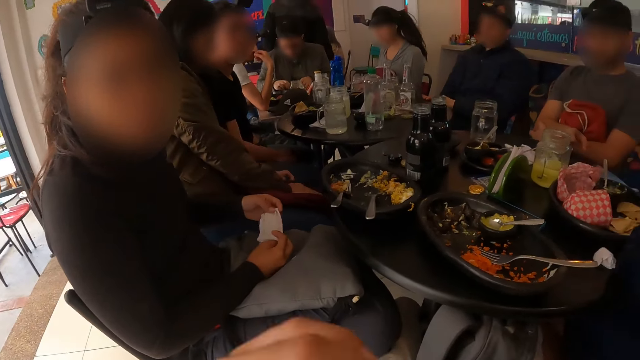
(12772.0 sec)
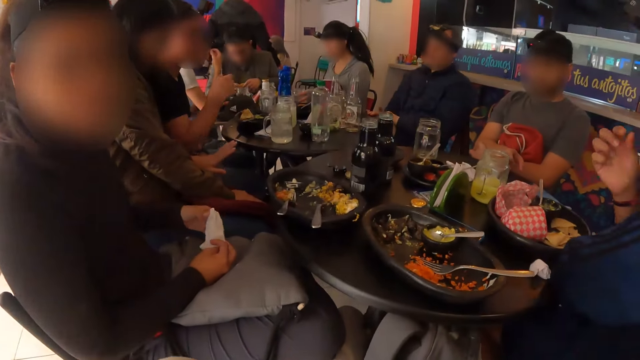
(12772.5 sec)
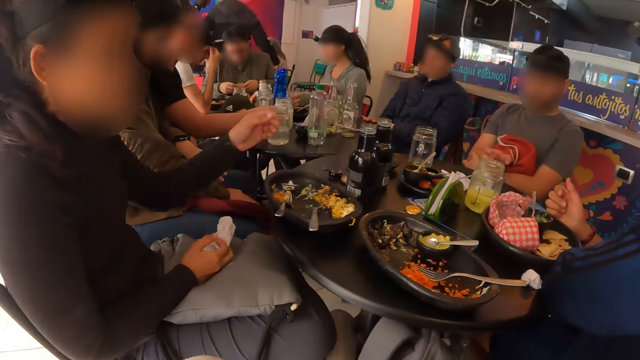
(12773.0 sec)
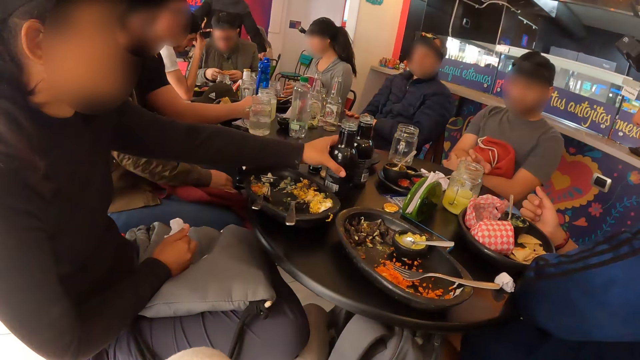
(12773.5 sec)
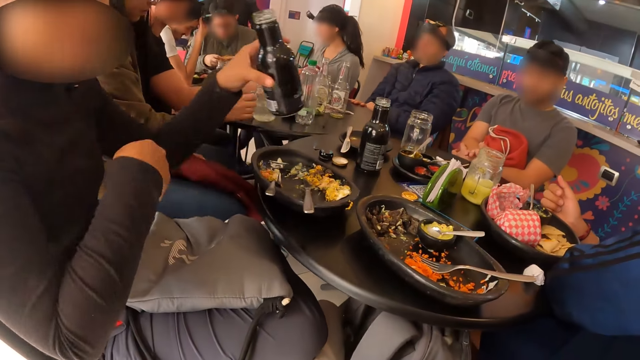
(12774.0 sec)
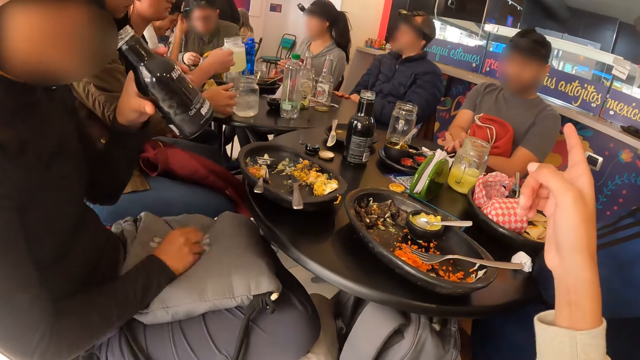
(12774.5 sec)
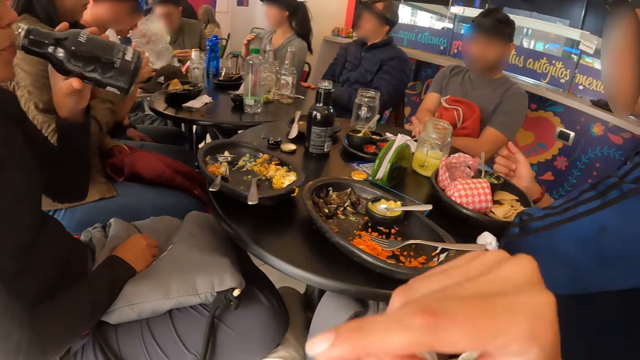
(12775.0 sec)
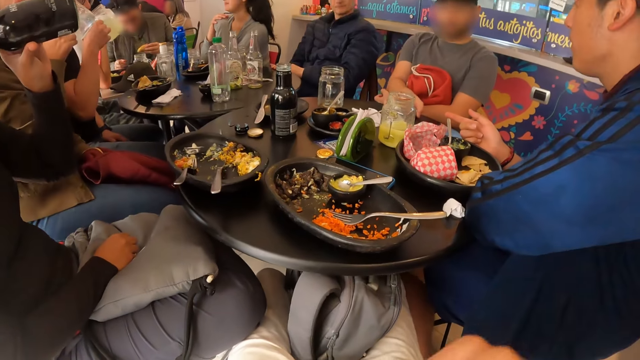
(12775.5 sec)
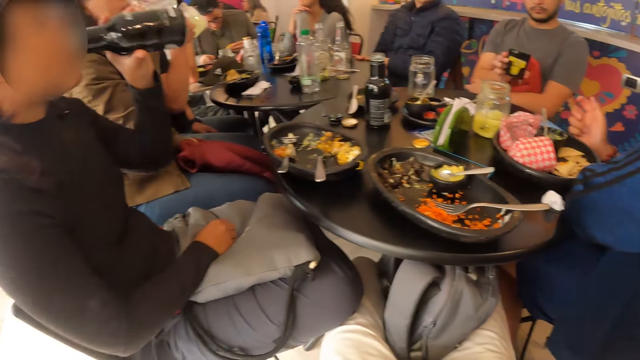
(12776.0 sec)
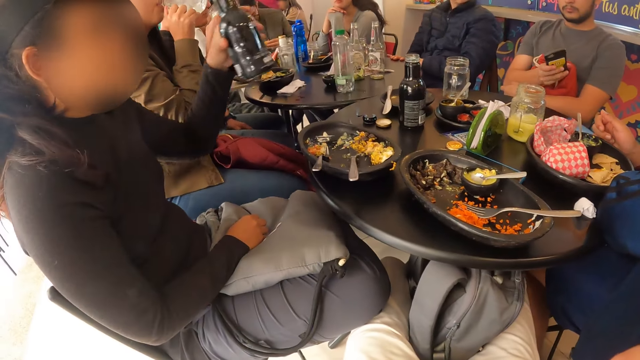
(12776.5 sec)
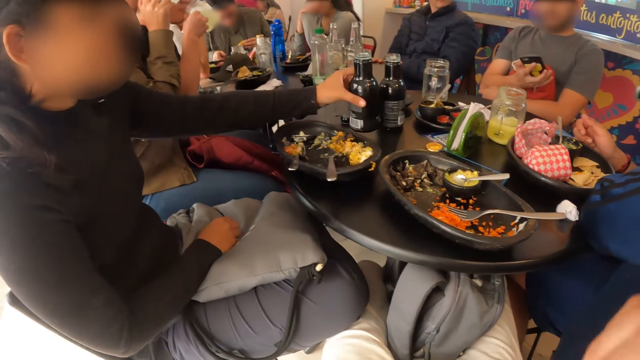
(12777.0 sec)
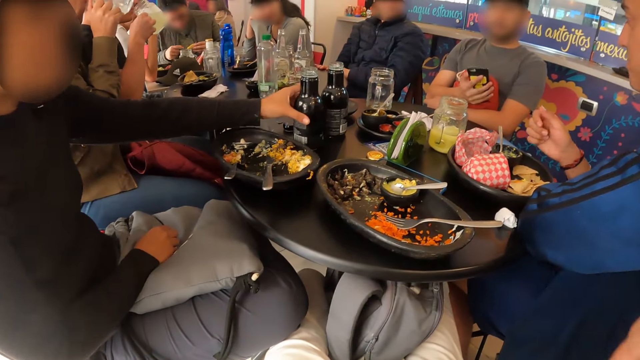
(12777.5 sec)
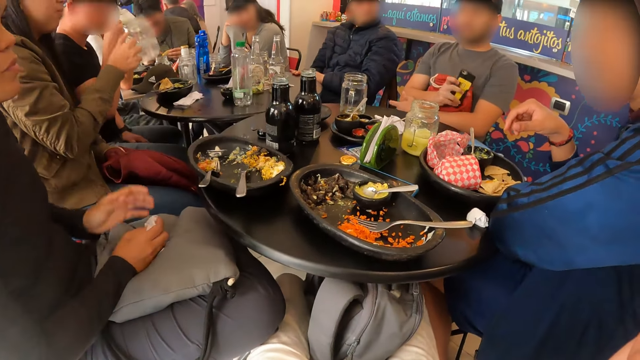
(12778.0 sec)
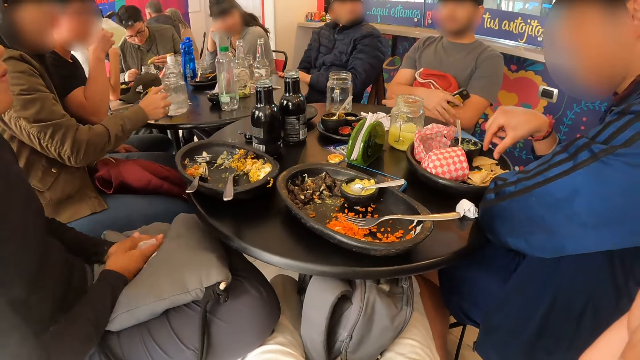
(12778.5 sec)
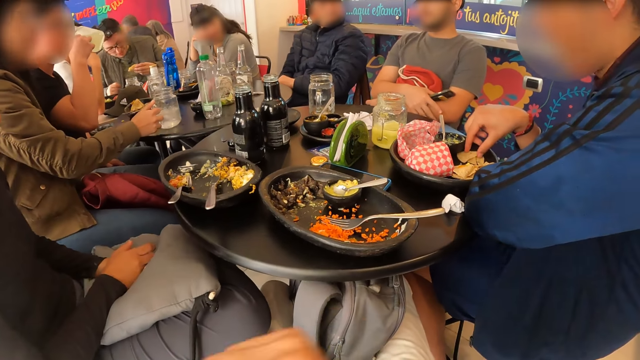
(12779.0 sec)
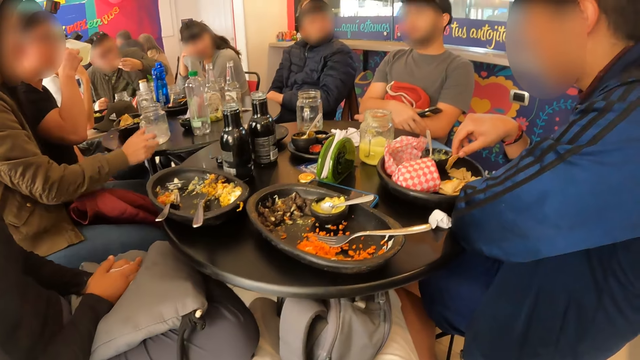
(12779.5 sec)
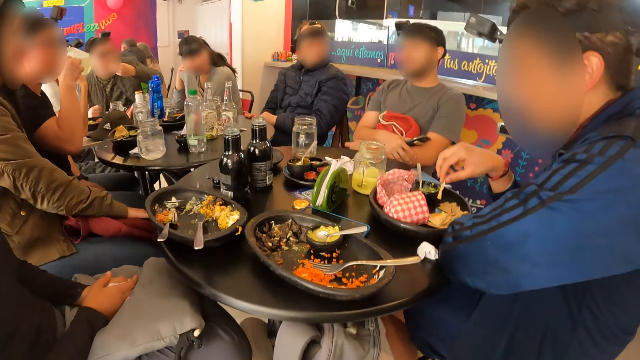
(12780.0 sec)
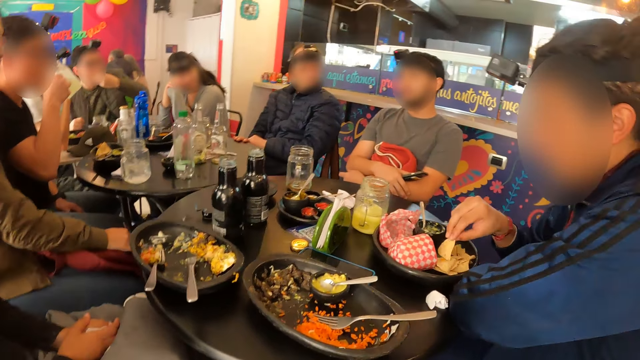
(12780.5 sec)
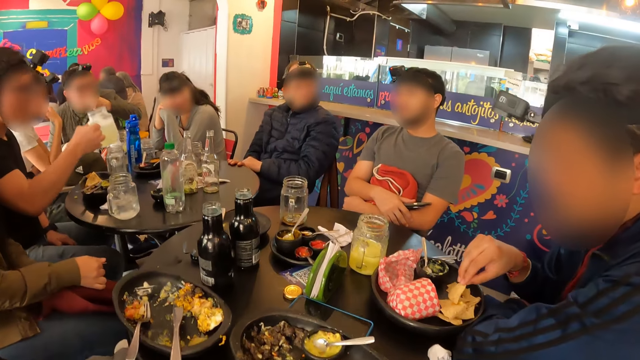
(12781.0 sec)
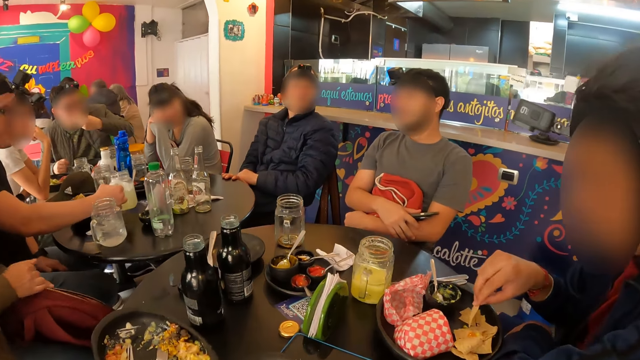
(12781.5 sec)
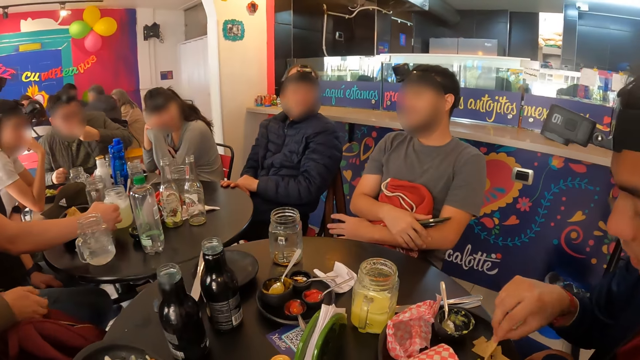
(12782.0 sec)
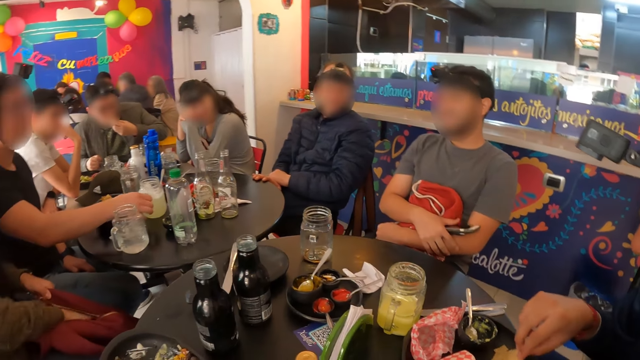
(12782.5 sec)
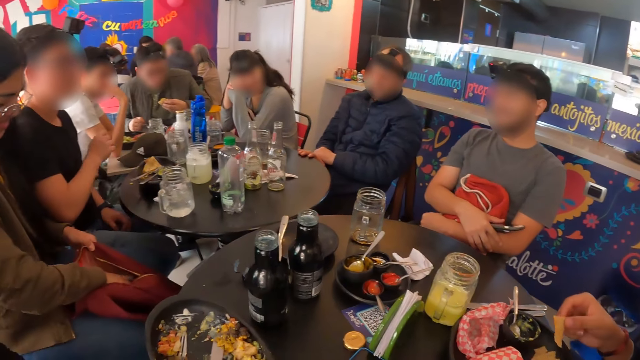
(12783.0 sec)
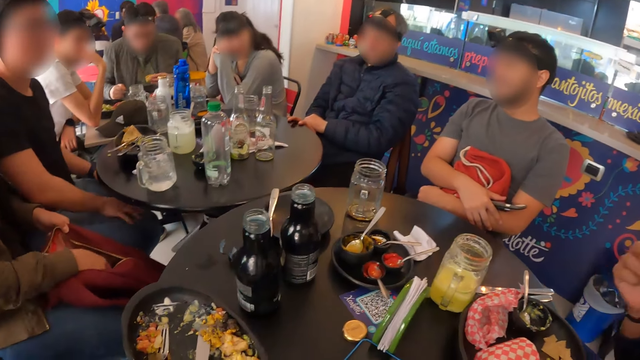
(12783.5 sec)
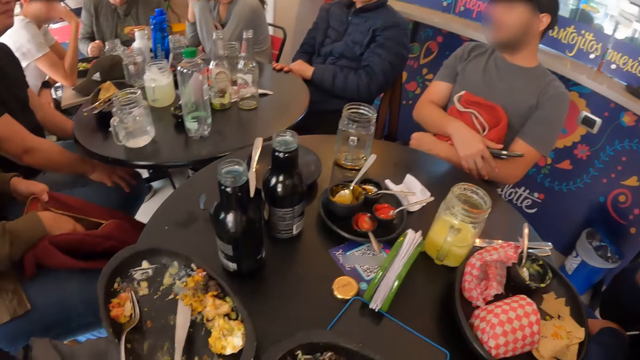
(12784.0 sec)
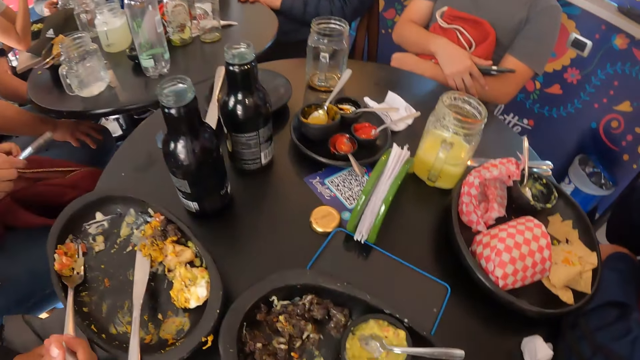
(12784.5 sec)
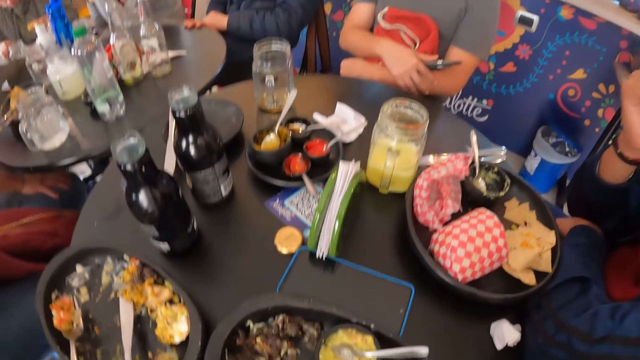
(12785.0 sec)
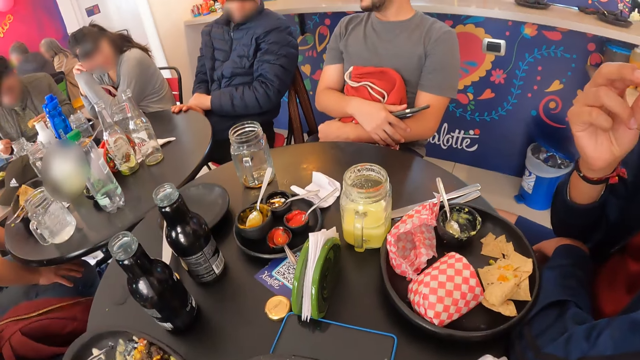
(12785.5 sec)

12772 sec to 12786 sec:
The man takes the cup from the table with his right hand. The woman takes a bottle from the table with her left hand. She communicates to the camera wearer. She drinks beer from the bottle with her left hand. Another woman takes the cup from the table with her right hand. The camera wearer communicates with the first woman. The man drinks juice from the cup with his right hand. The first woman drops the bottle on the table with her left hand. The other woman drops the cup on the table with her right hand. The camera wearer looks around. The other woman opens a bag zip with her right hand. The man drops the cup on the table with his right hand. Another man interacts with the group of people and the camera wearer. The other woman takes a phone from inside the bag with her right hand. A third man eats the tacos wrap from the plate on the table with his right hand.

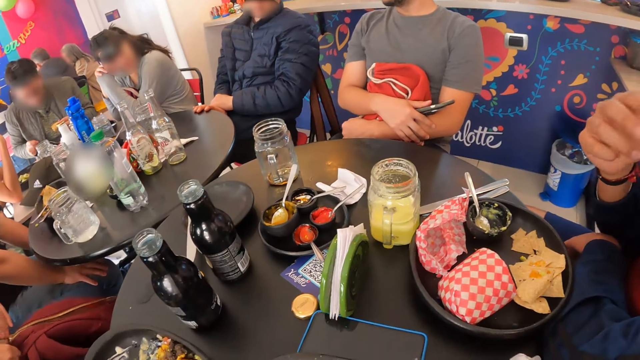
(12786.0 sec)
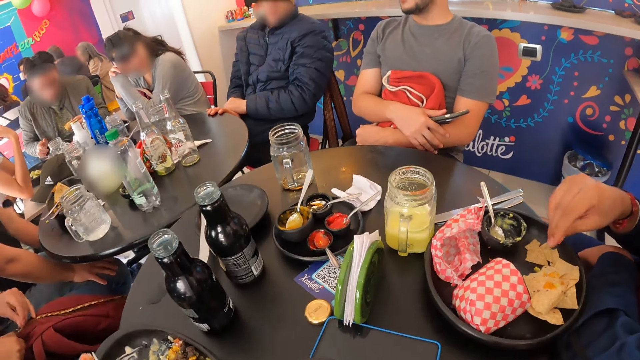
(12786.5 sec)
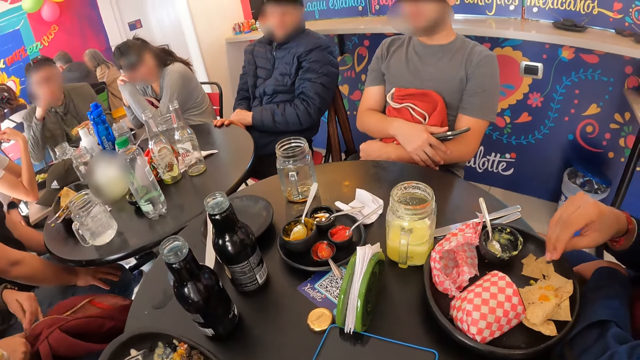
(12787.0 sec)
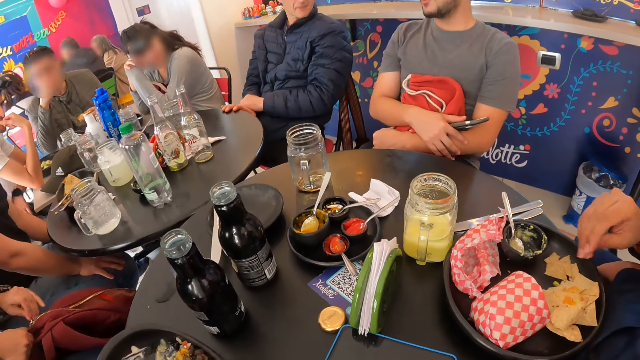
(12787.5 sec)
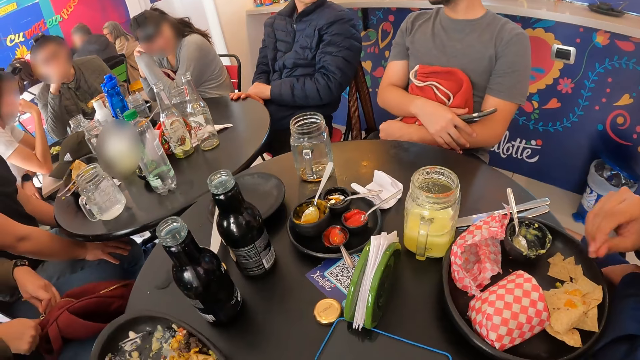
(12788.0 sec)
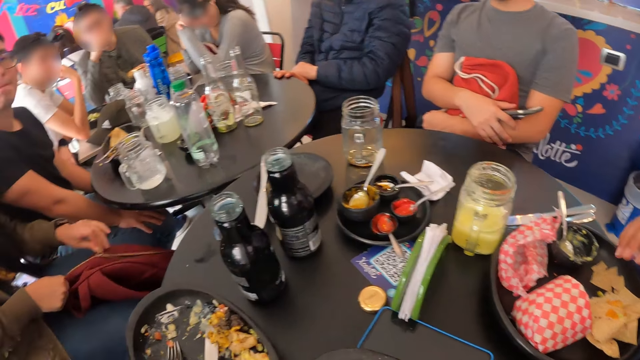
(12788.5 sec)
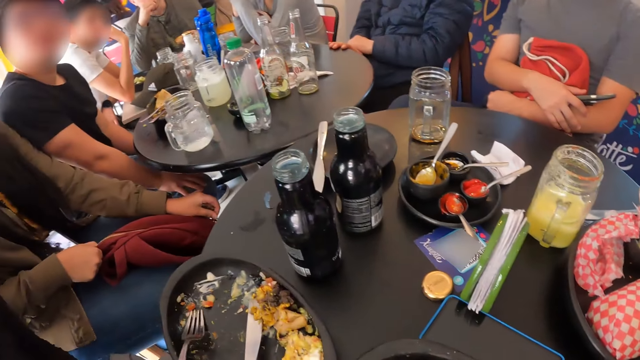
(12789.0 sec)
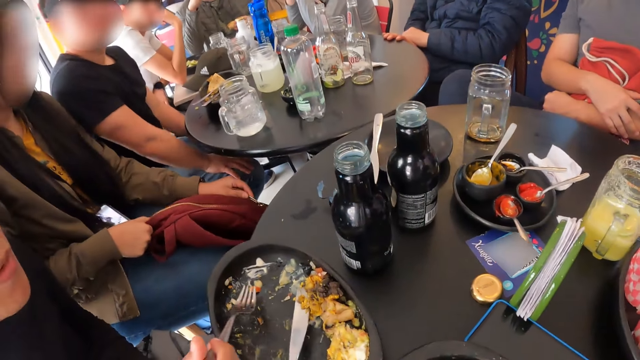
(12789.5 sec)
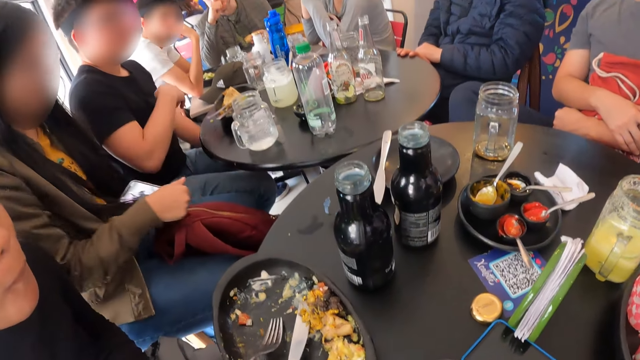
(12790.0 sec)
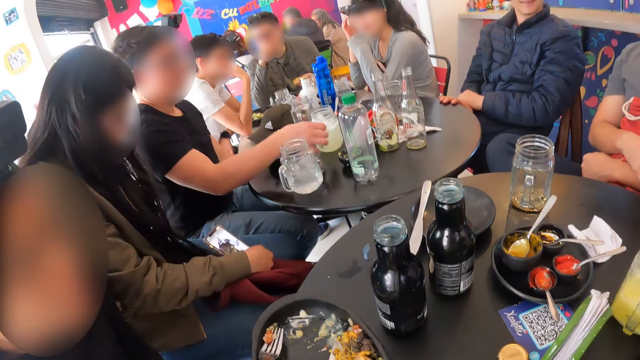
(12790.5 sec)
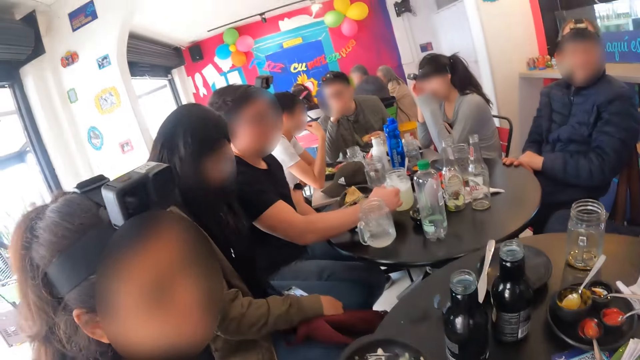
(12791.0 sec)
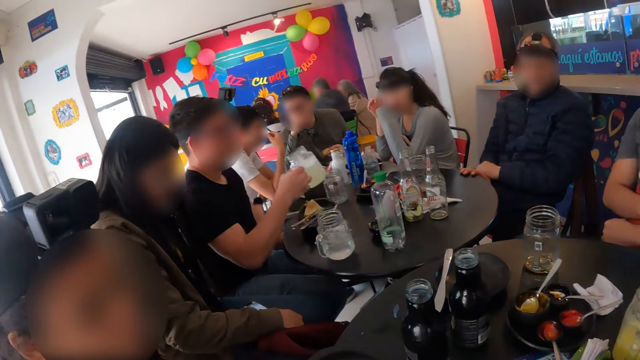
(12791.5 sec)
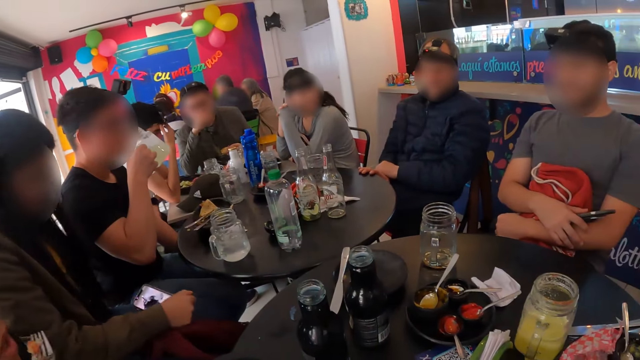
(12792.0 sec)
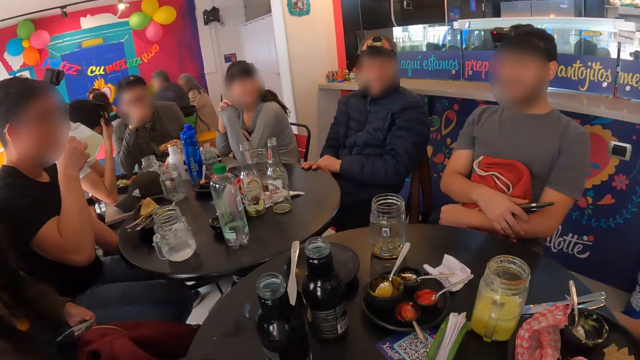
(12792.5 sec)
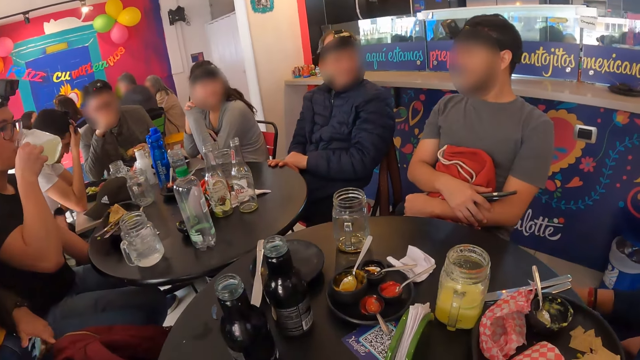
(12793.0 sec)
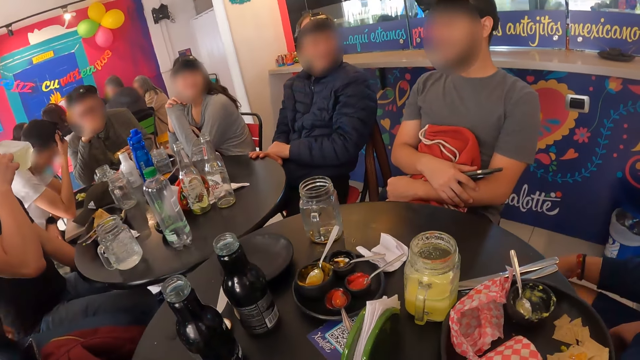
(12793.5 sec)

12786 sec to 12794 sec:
The woman closes the bag zip with her left hand. The man takes the cup from the table with his right hand. He drinks juice from the cup with his right hand.
